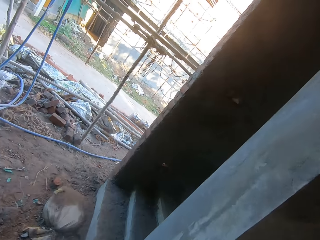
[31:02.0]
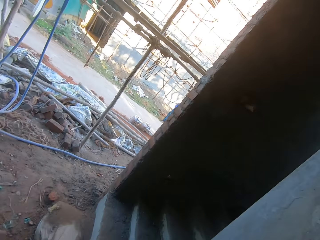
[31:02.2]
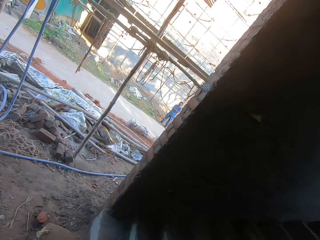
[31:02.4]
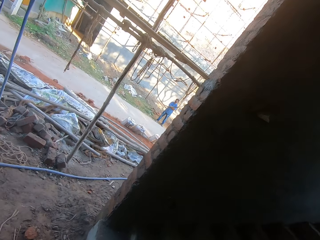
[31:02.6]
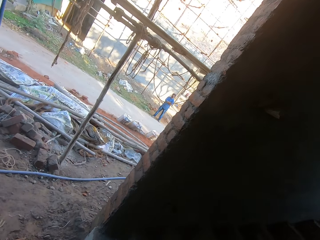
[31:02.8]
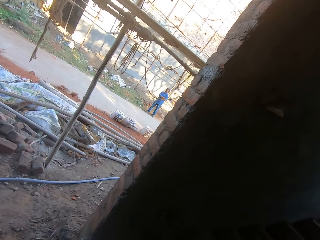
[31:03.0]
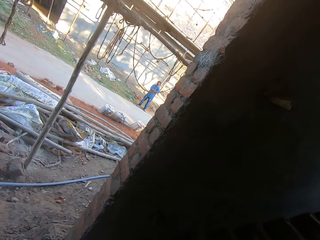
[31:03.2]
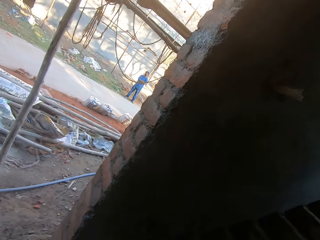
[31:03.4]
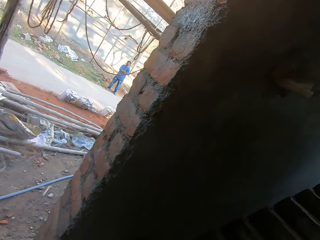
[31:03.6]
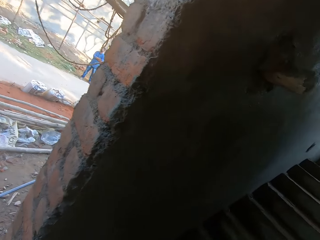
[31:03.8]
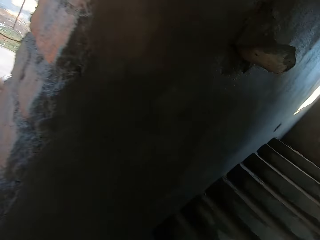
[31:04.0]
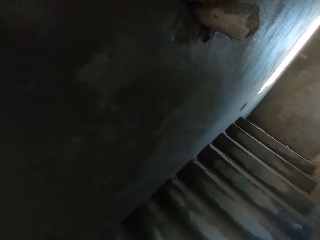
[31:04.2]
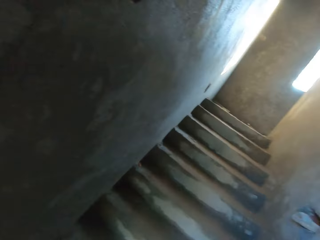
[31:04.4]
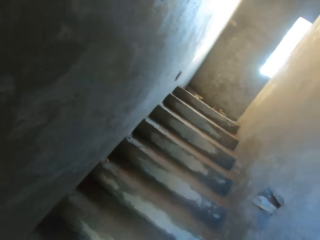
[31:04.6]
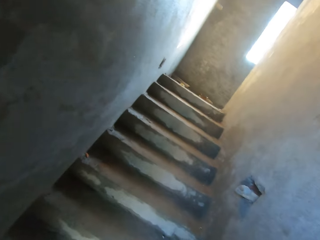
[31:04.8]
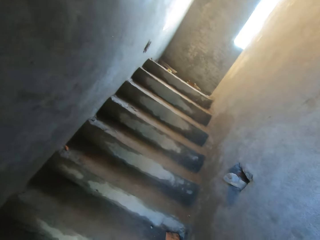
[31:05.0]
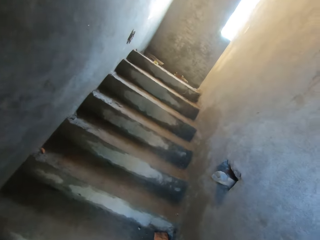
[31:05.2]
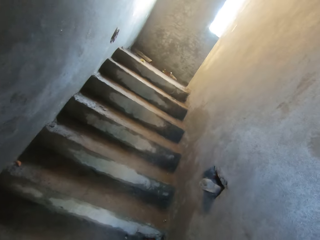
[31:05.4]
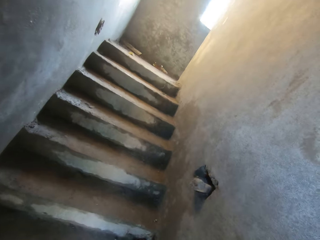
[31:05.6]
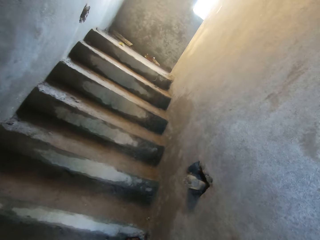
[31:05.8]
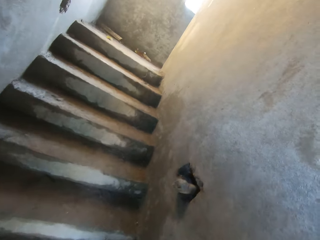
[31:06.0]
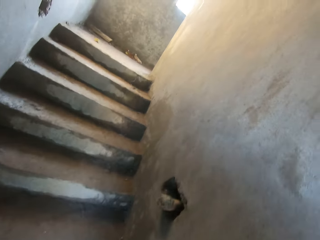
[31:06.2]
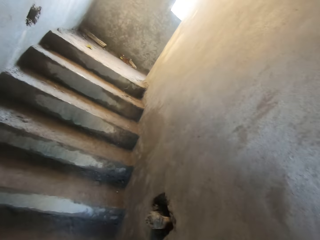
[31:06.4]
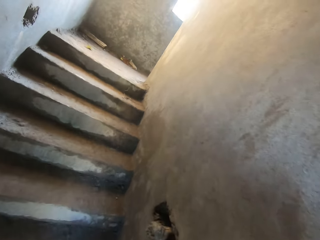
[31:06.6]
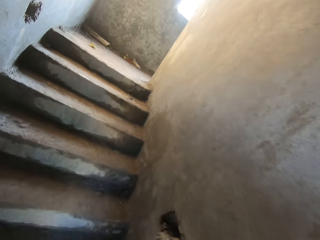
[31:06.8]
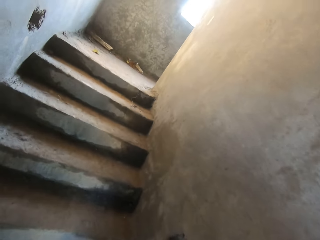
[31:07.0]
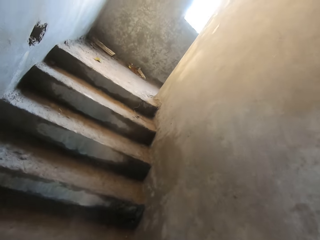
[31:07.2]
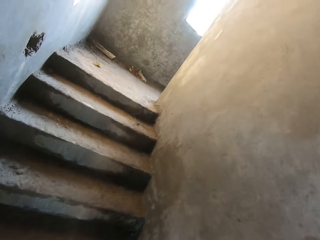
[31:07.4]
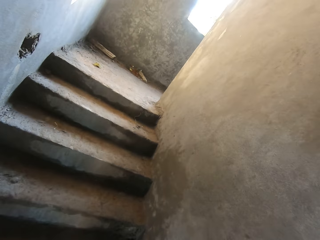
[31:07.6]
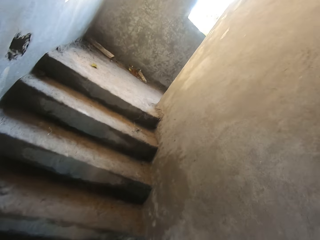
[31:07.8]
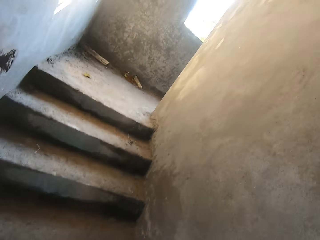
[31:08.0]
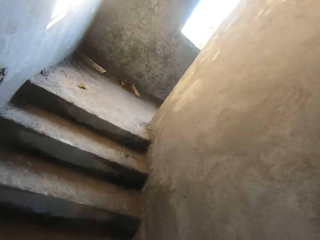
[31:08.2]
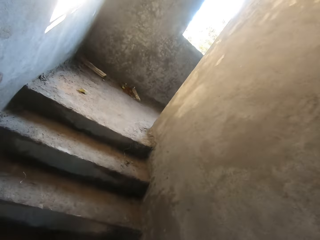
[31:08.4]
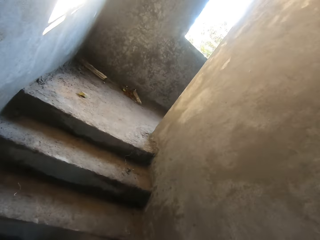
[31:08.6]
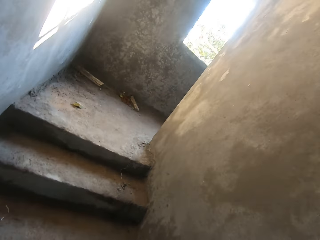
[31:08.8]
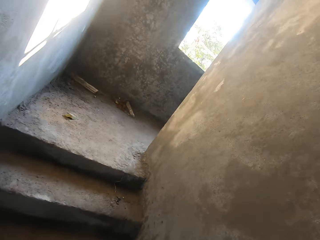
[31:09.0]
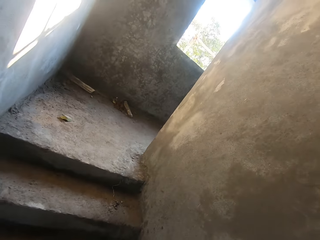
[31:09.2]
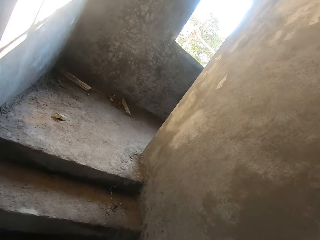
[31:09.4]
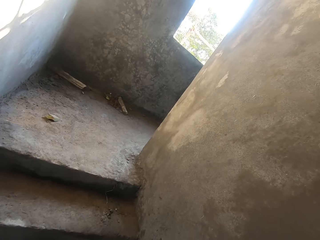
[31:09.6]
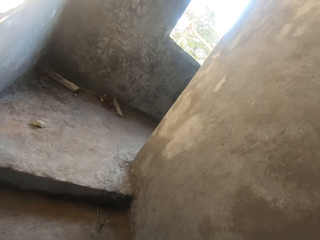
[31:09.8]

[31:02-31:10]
The camera wearer climbs the staircase.

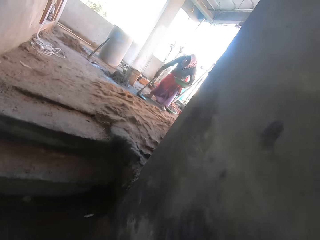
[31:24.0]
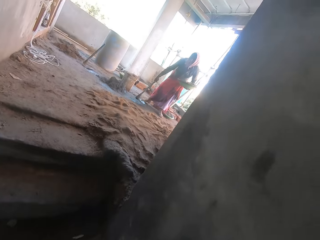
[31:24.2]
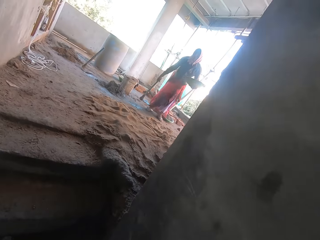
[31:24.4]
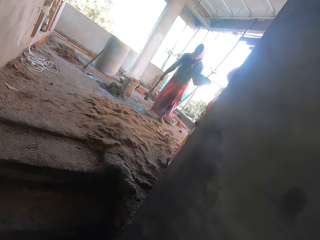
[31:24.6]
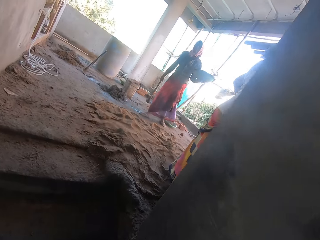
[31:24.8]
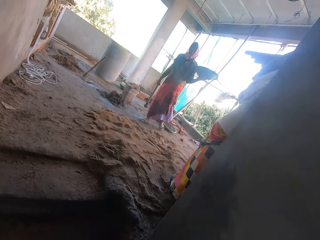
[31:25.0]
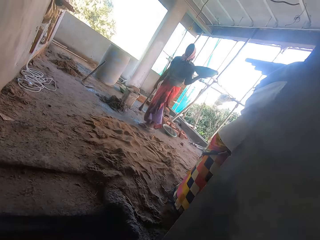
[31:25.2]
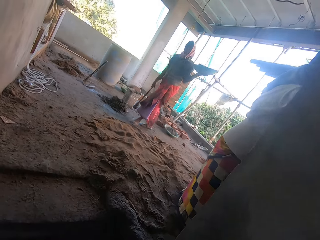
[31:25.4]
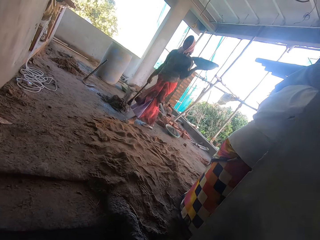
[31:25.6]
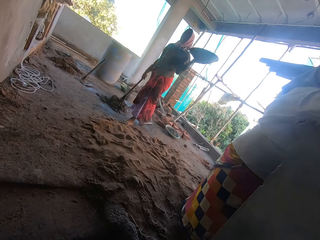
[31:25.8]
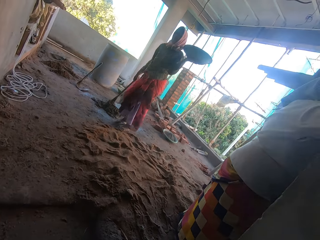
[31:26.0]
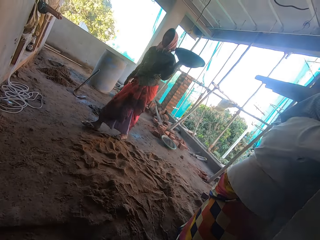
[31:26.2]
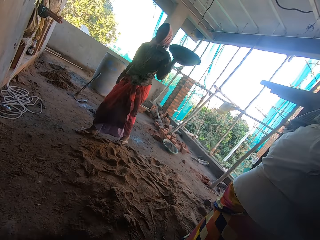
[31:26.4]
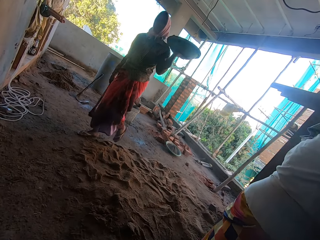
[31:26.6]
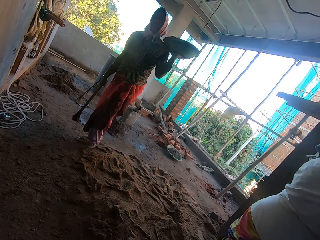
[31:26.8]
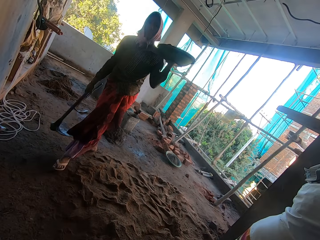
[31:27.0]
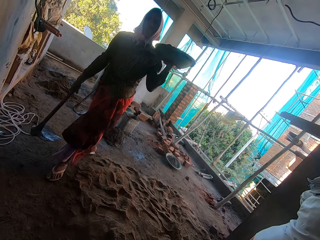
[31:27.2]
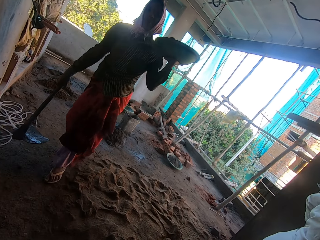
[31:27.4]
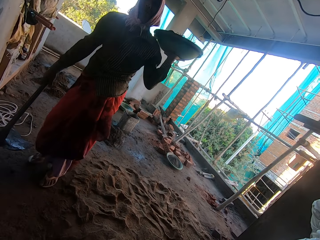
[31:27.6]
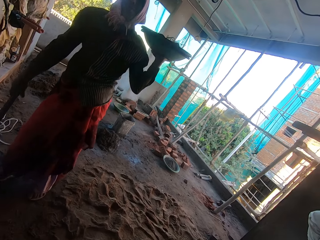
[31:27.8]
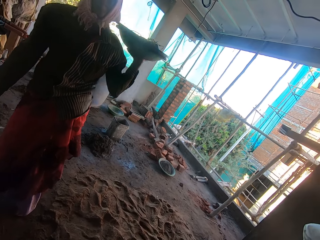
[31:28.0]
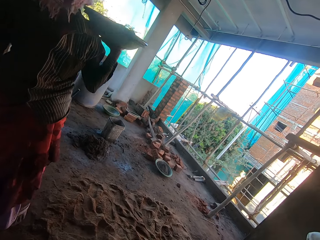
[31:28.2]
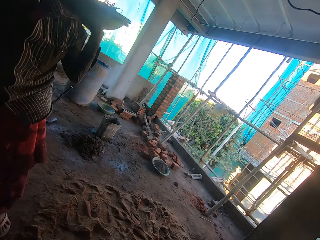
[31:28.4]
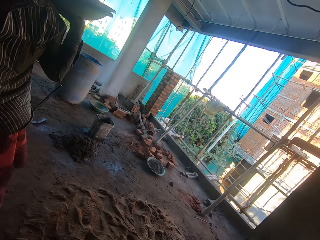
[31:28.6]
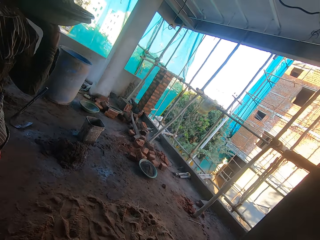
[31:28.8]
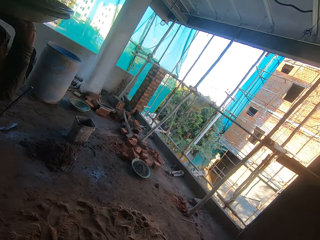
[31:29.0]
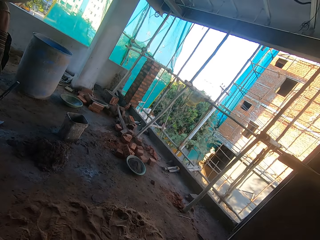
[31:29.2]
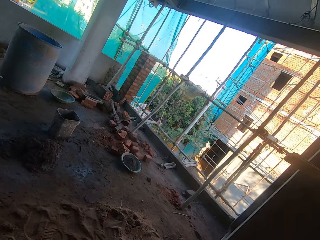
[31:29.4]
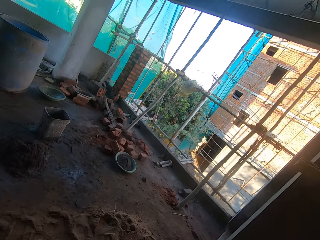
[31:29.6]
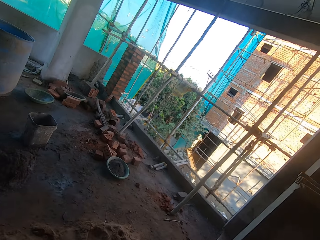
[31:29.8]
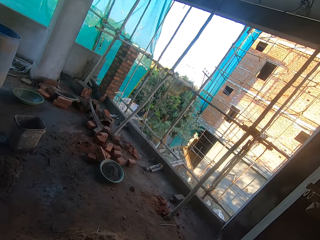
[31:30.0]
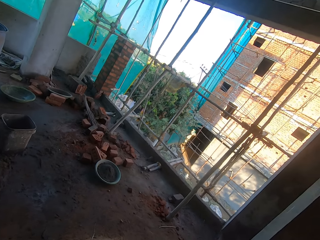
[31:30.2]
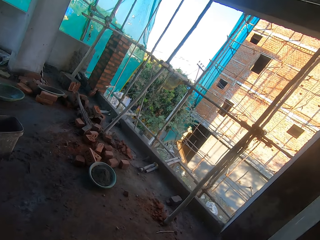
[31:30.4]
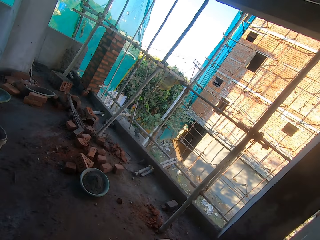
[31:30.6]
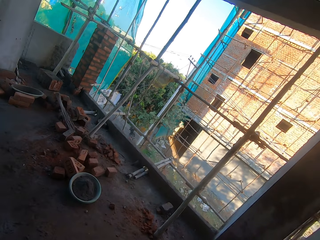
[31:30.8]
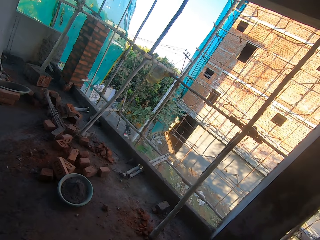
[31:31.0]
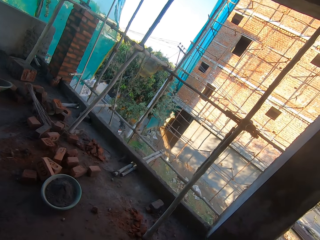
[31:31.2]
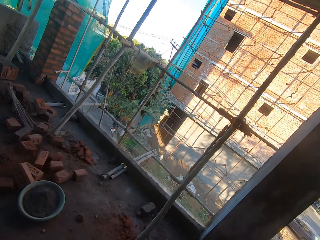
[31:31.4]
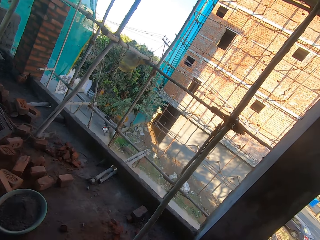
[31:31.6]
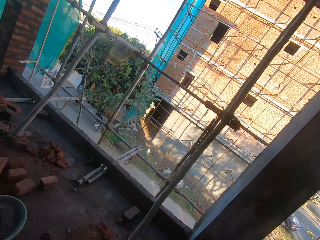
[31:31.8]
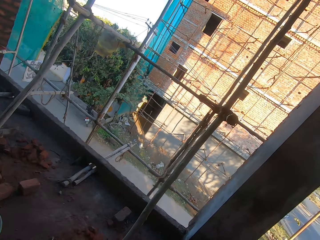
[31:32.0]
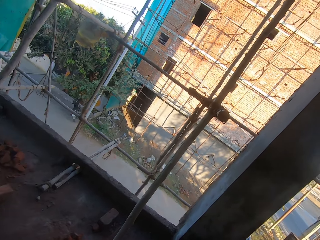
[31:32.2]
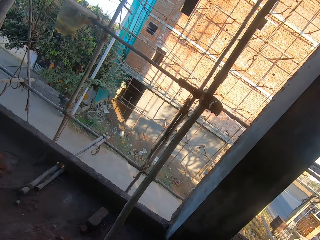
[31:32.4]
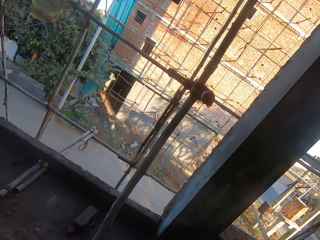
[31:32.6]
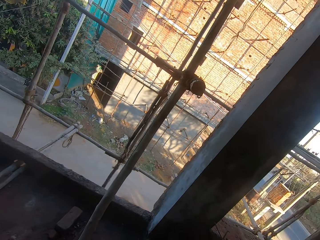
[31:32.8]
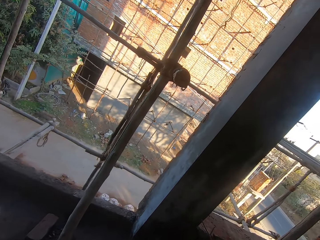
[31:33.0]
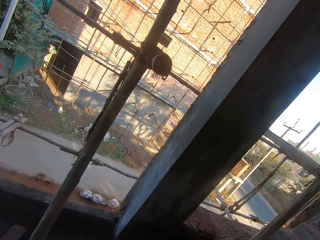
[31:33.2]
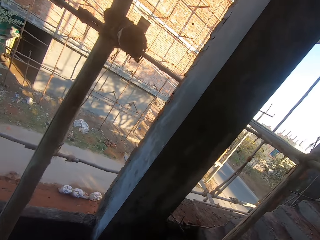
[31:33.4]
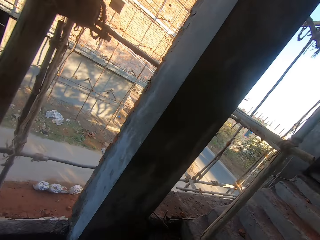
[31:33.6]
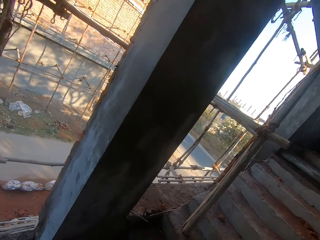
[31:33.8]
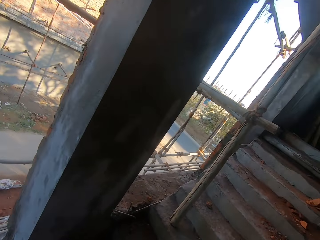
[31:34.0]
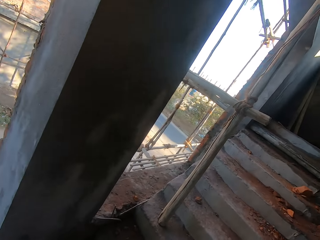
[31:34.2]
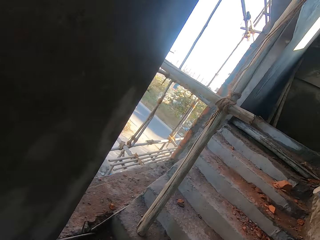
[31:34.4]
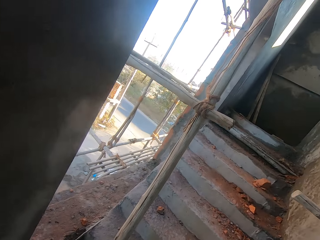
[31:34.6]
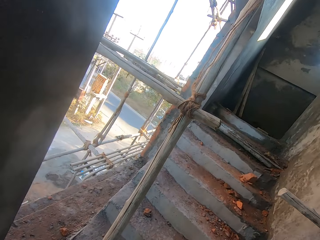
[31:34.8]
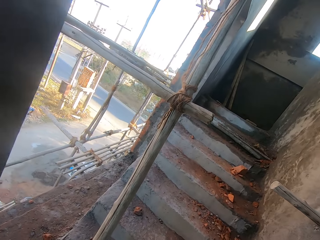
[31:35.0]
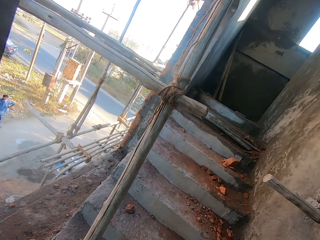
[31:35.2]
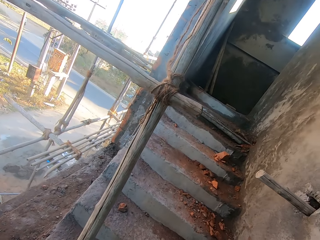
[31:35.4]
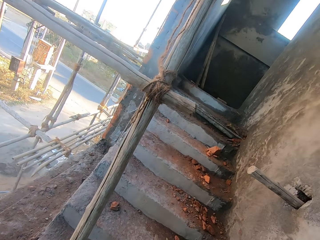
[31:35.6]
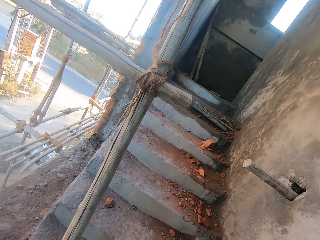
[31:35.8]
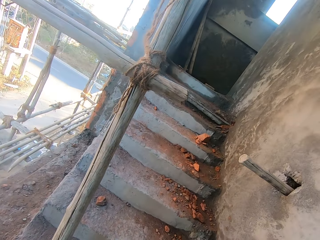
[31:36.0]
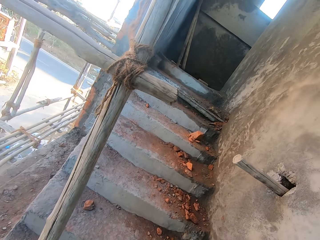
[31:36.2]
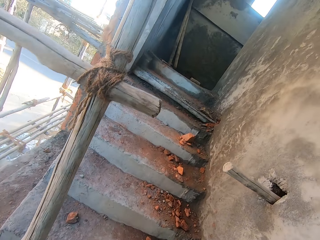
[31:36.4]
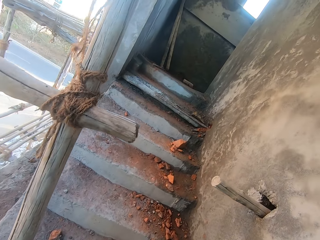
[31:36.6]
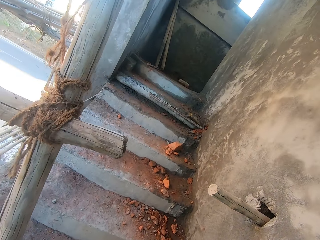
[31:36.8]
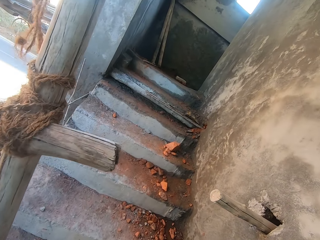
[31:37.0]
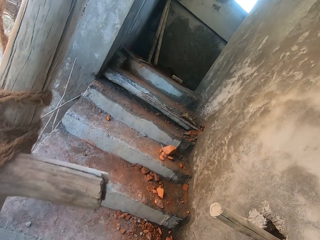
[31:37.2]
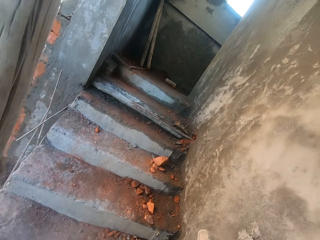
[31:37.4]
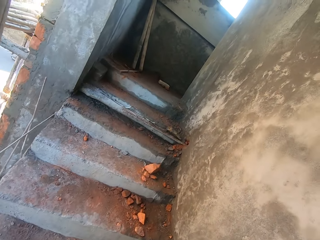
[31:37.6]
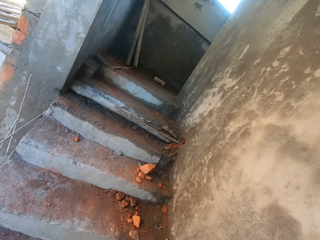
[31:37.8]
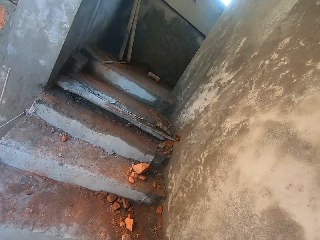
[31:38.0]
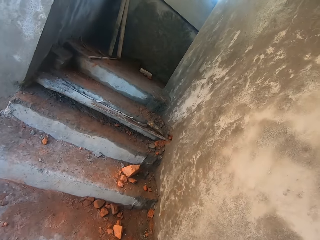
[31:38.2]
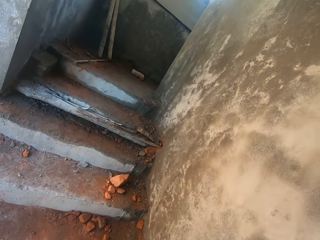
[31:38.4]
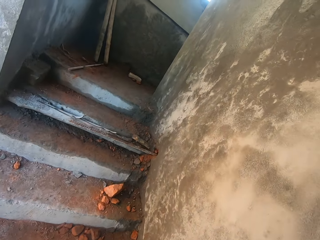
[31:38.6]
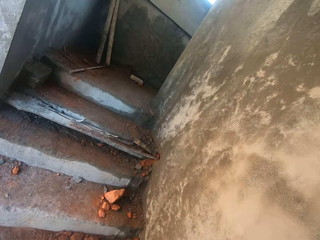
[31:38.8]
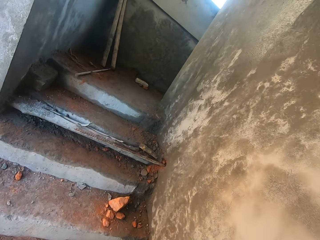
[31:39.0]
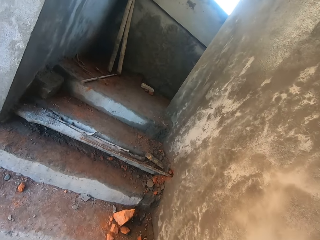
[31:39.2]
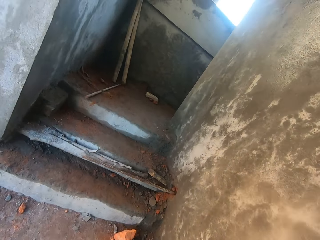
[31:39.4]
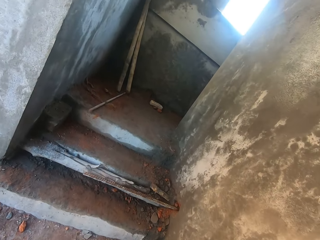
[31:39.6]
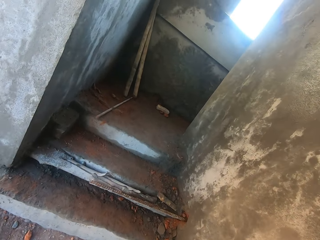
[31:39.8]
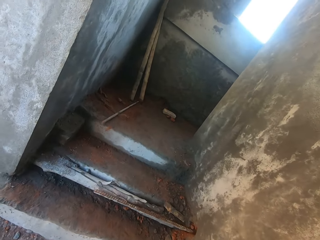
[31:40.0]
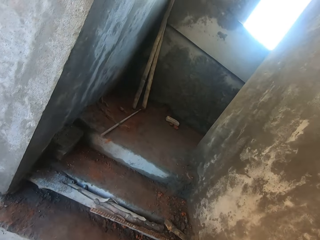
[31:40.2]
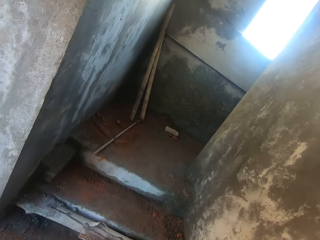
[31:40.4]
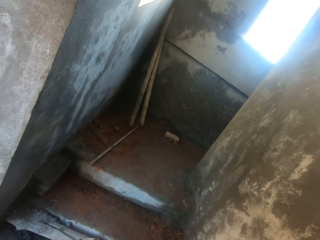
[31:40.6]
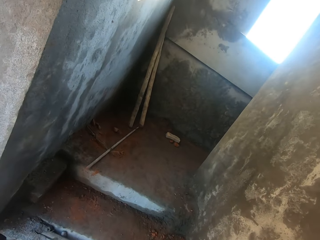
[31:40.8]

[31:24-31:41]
A woman walks towards the camera wearer. The camera wearer climbs the staircase.
